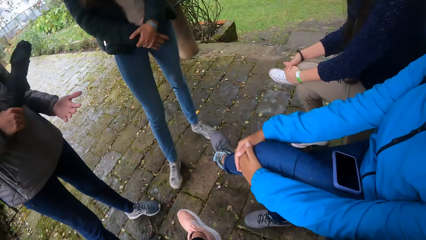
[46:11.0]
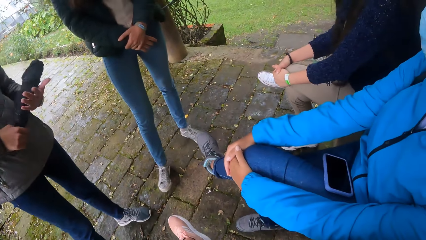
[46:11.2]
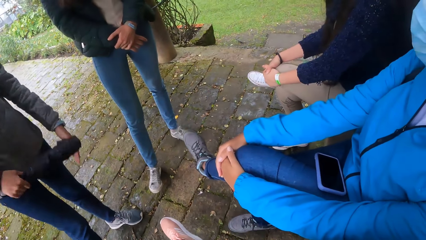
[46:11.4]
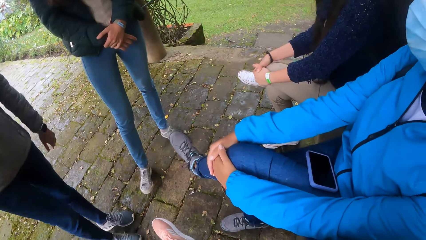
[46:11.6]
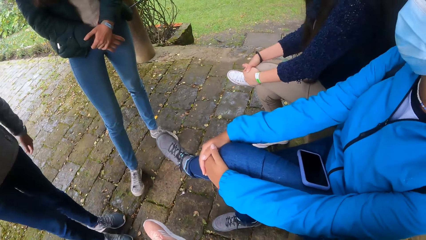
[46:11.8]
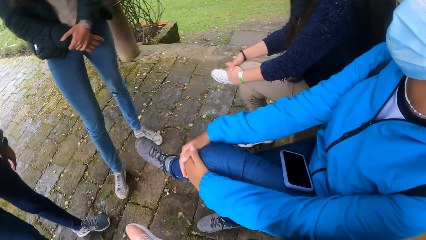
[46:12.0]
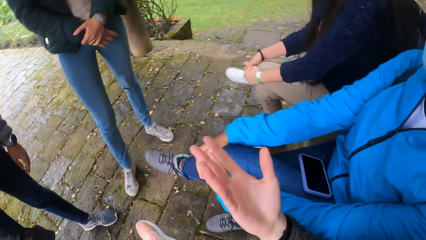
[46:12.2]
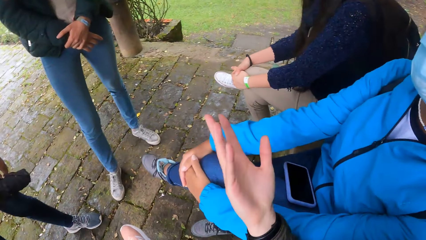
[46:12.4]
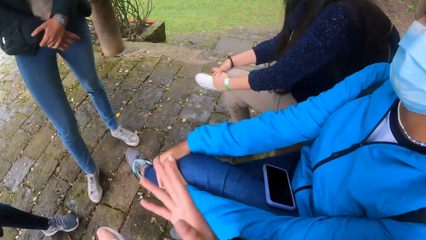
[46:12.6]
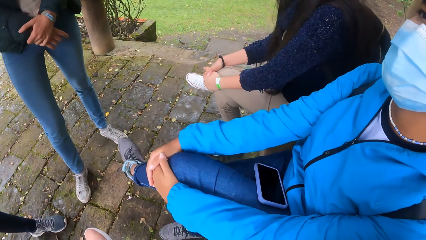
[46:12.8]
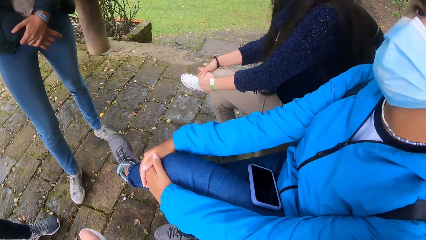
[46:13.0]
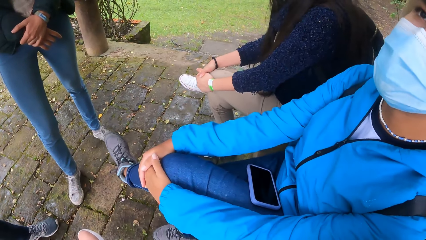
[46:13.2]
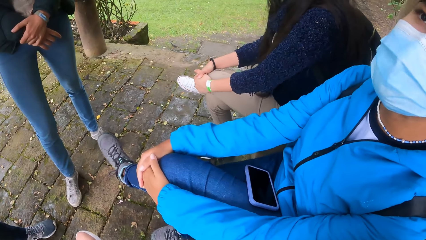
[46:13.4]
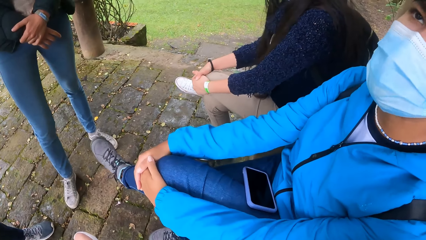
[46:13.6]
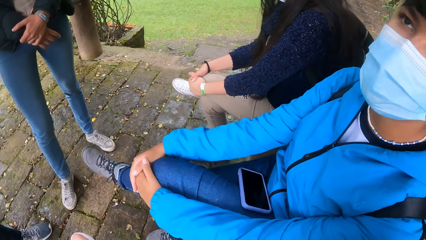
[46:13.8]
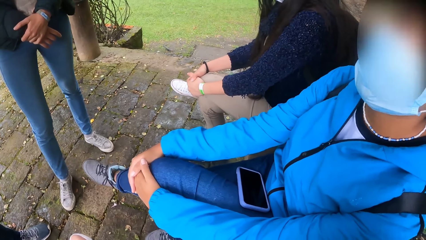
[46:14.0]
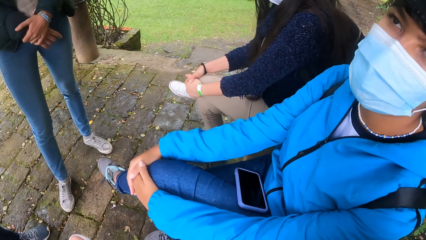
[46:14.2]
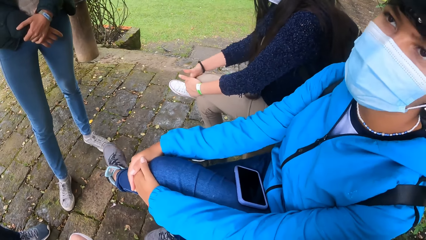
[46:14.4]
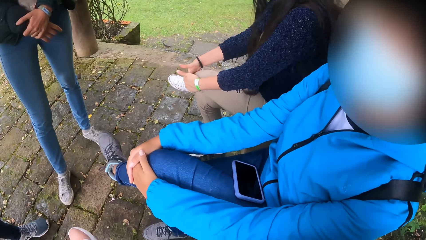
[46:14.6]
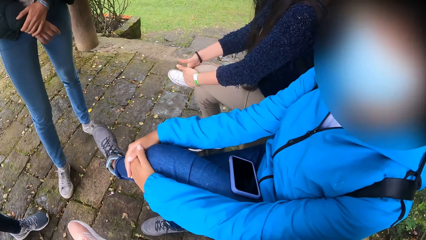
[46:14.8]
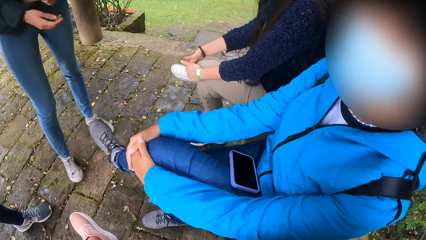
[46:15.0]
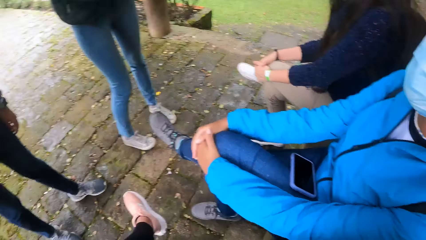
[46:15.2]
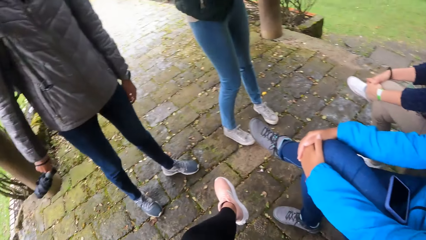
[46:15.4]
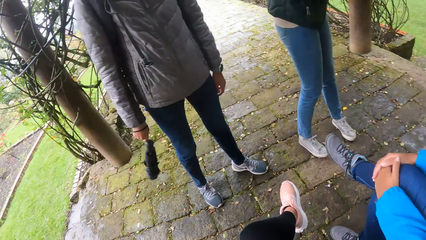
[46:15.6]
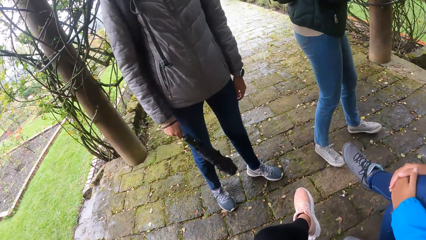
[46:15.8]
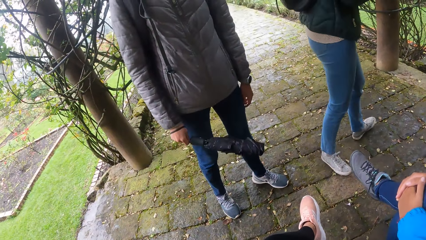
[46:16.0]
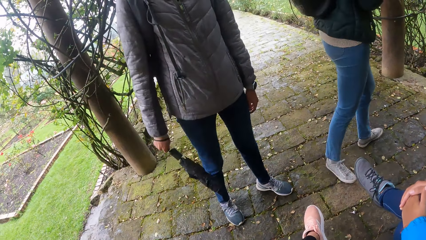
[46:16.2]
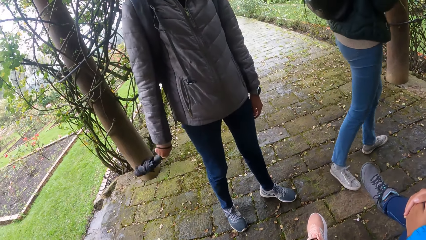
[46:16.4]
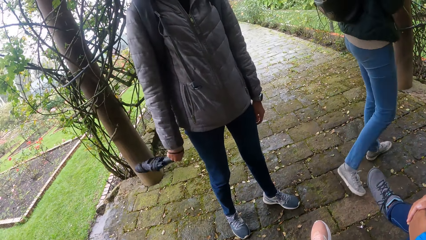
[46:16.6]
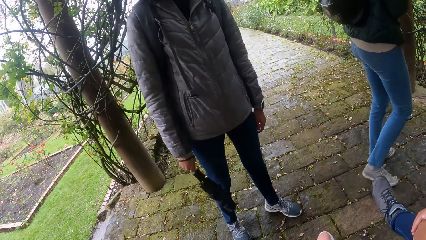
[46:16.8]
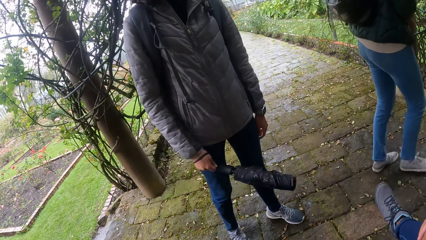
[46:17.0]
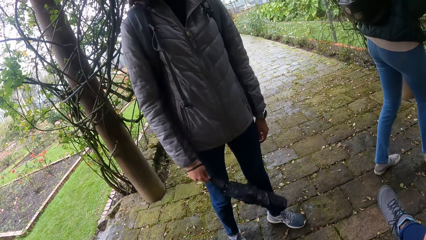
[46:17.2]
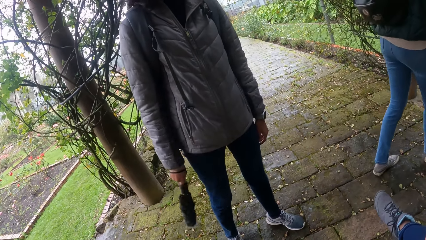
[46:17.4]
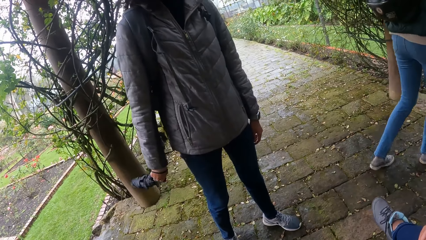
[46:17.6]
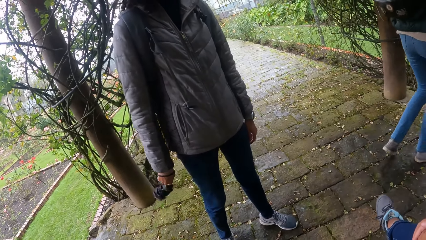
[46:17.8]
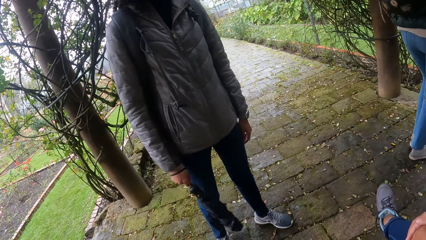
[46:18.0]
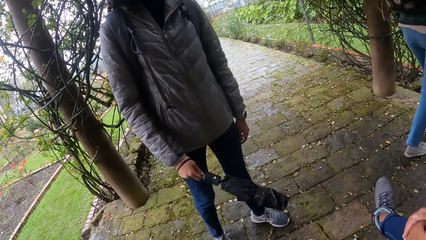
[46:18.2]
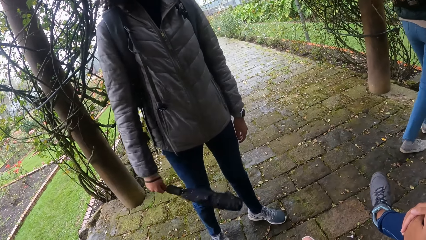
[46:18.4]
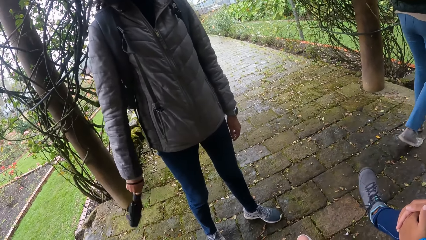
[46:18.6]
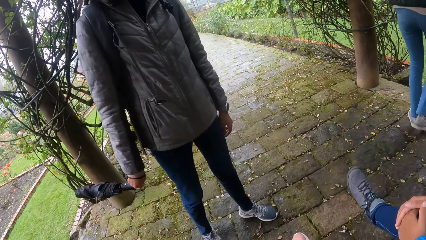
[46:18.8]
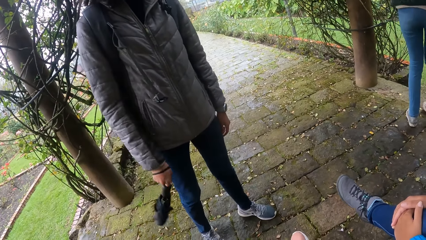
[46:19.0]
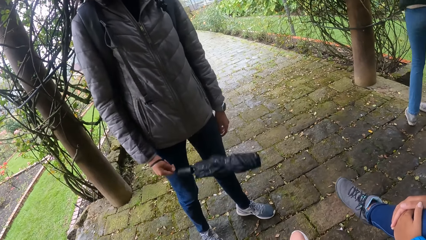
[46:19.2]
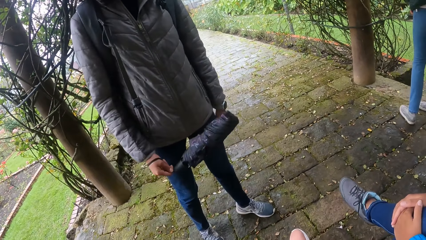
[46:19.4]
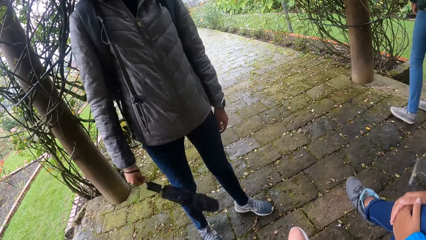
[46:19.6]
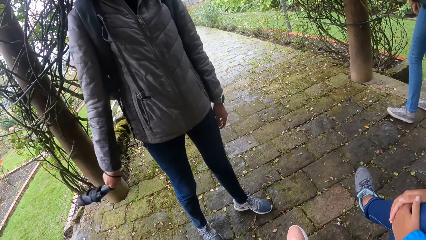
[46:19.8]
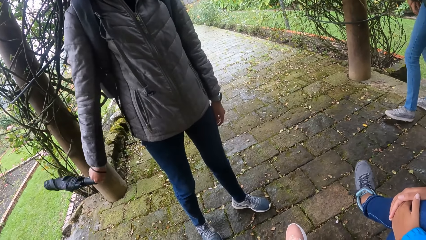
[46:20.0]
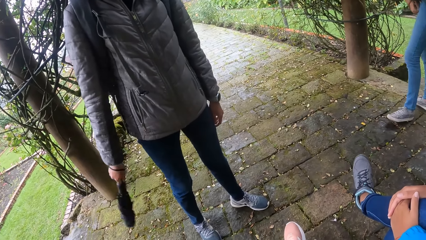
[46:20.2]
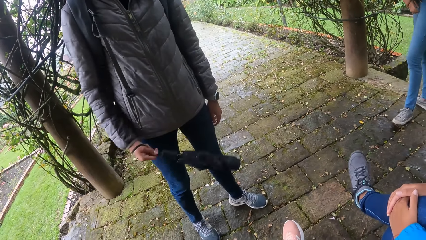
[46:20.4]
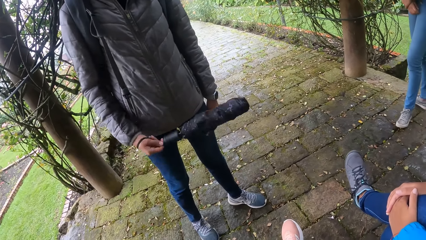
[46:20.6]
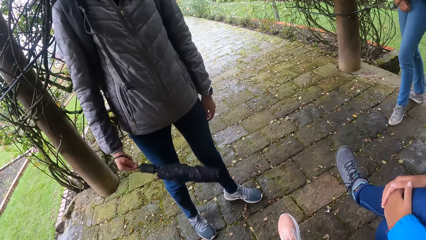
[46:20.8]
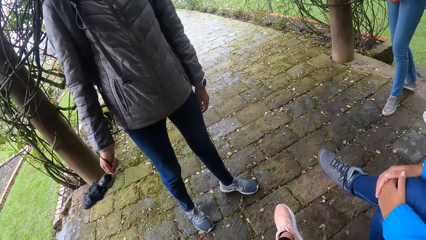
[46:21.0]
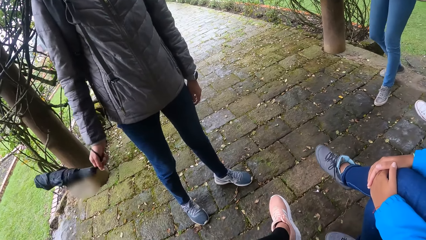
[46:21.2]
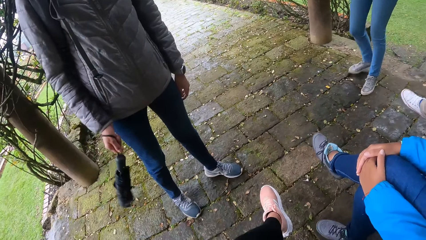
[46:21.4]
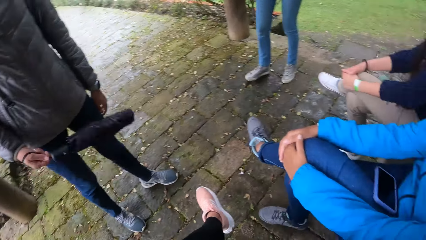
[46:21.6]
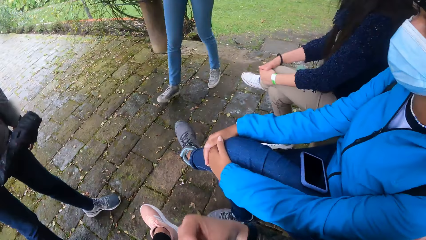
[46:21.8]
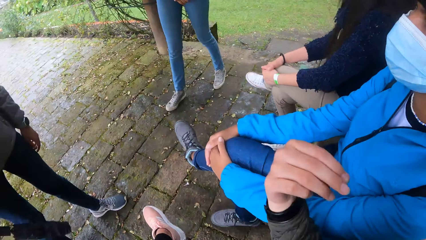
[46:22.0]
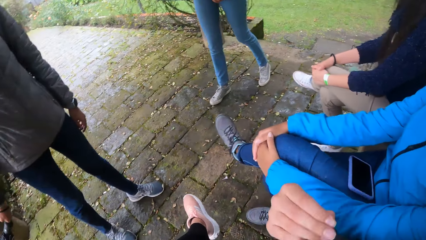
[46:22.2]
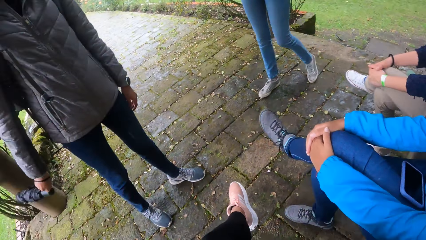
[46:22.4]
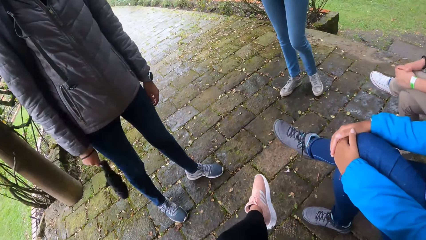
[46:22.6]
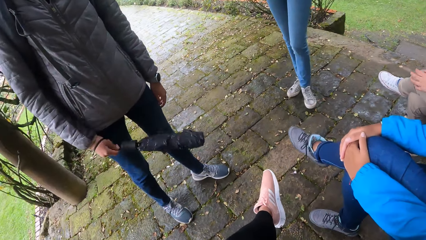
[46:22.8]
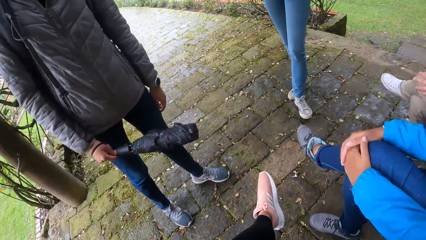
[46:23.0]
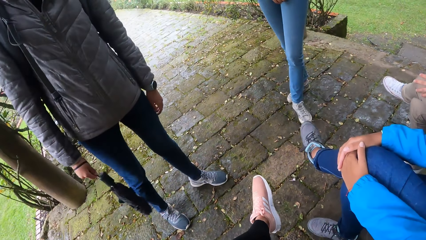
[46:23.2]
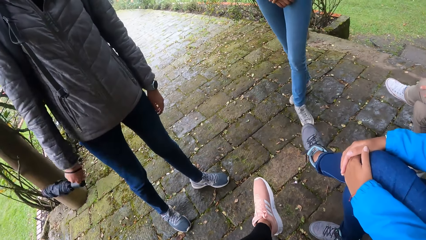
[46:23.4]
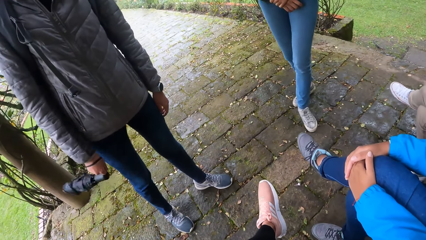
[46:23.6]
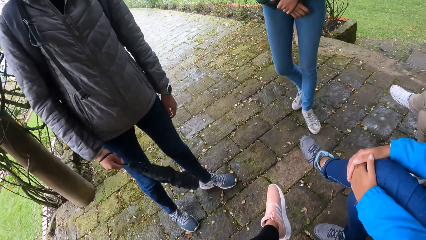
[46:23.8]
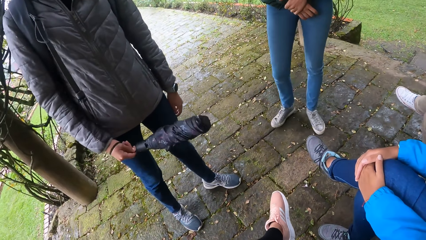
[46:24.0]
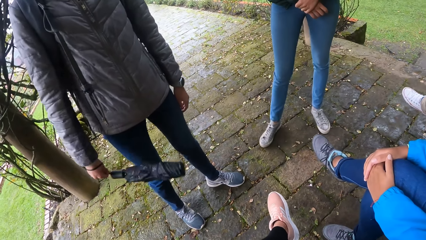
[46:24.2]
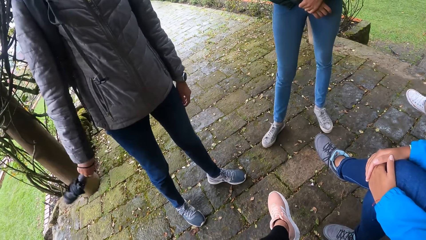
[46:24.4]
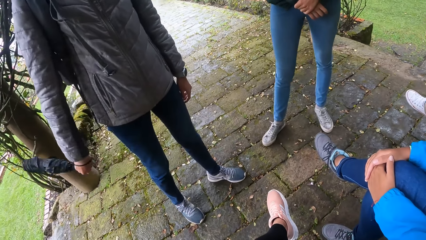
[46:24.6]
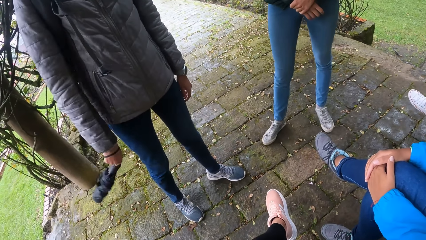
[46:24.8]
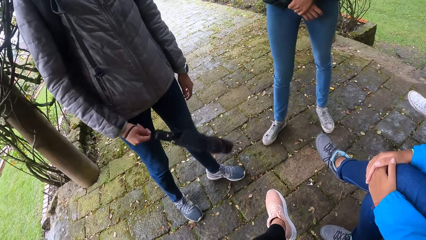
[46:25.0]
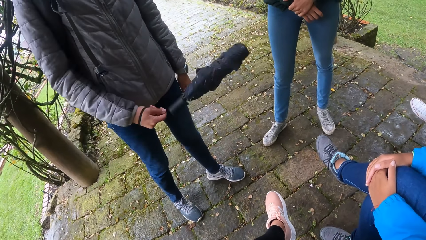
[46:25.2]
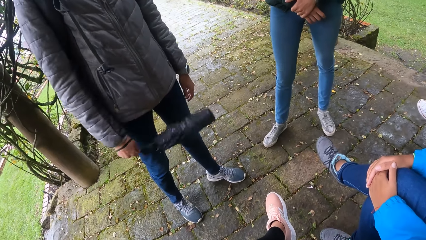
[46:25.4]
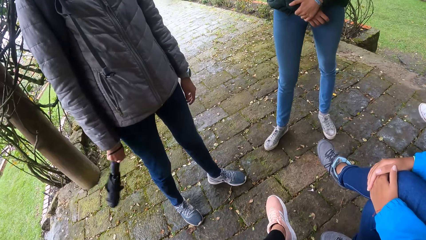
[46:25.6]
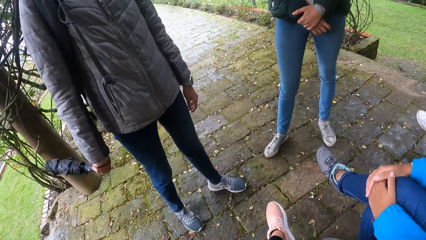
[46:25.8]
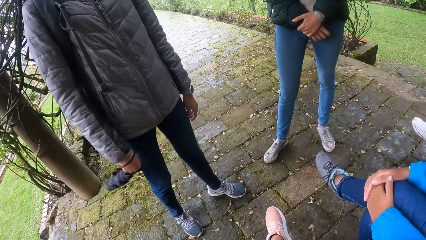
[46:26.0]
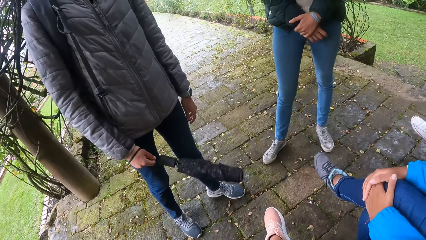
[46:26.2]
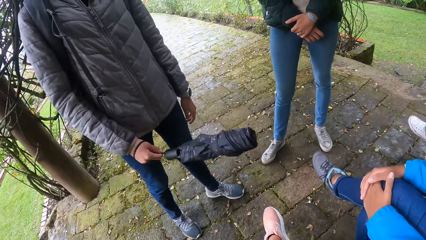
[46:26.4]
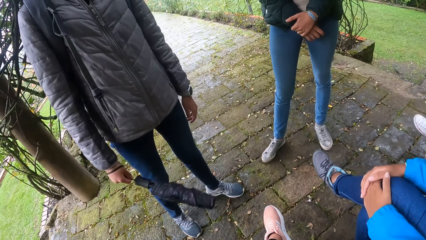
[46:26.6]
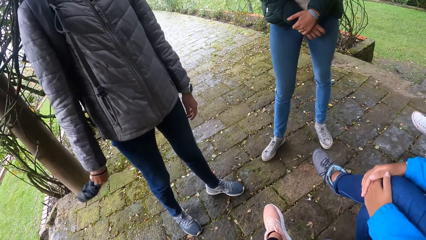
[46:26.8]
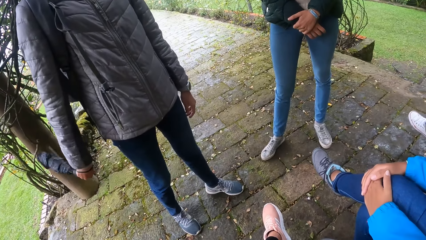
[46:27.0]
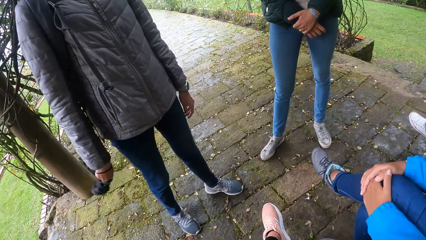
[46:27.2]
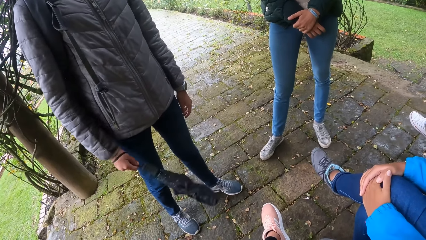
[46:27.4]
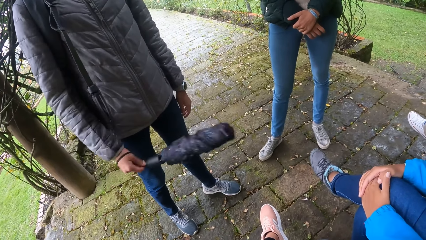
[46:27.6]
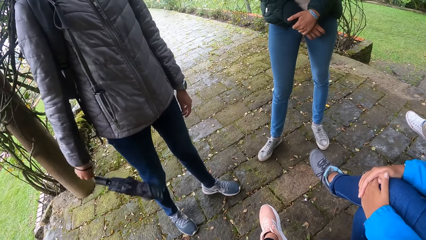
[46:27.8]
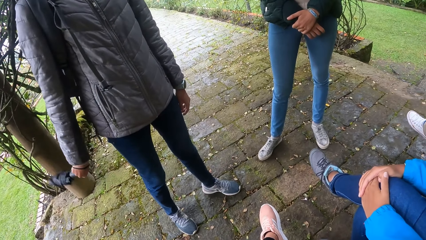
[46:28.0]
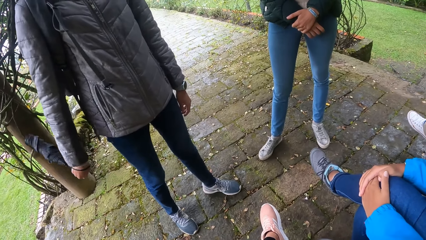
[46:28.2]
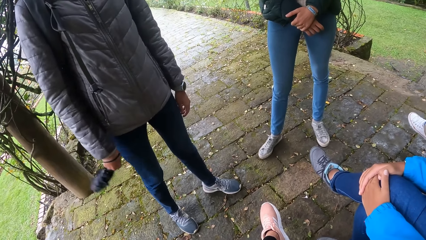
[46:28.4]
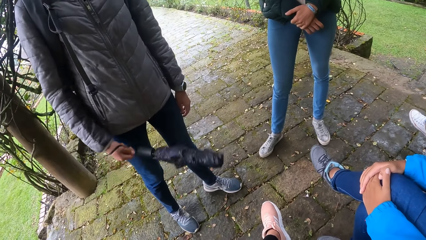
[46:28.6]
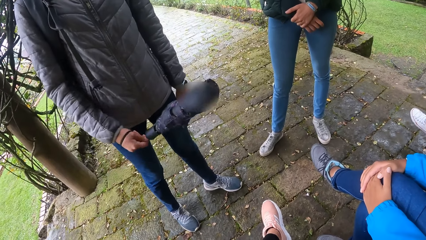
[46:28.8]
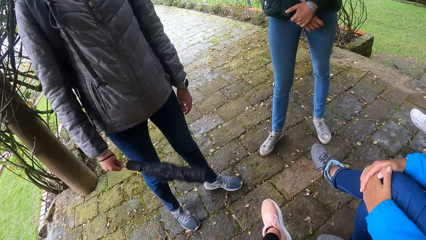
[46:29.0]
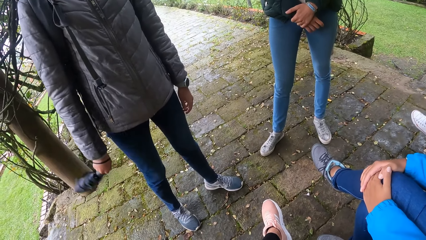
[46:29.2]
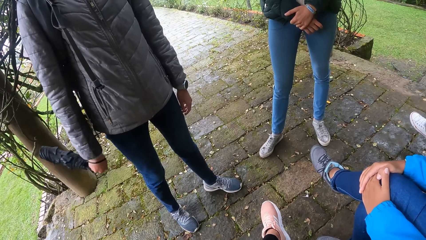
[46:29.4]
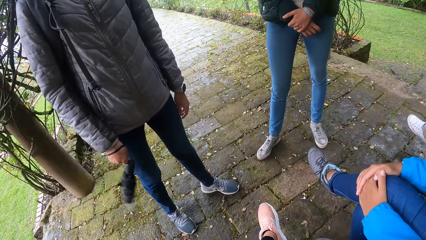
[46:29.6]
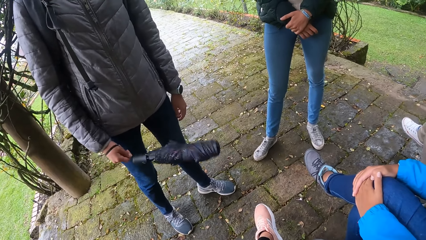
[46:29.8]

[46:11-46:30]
The camera wearer looks around and looks at a lady. A woman swings the umbrella with her right hand. The camera wearer looks at the woman. They move a hand. The woman swings the umbrella.
